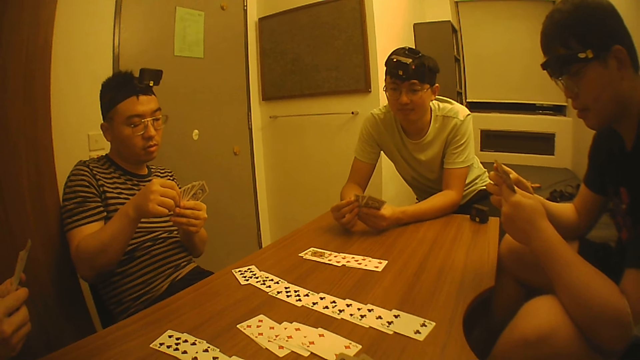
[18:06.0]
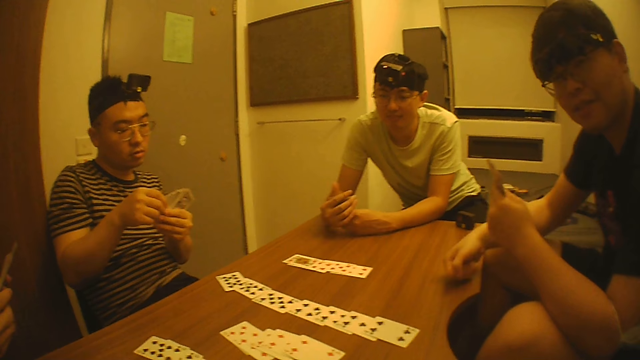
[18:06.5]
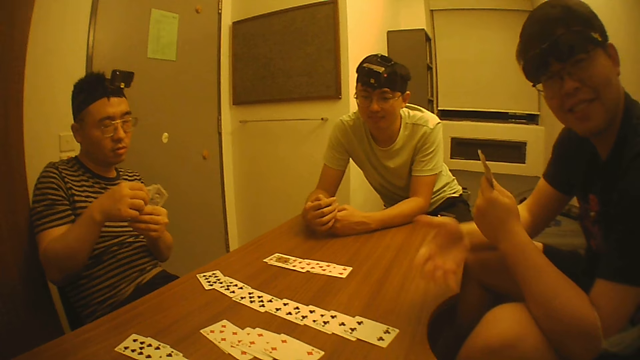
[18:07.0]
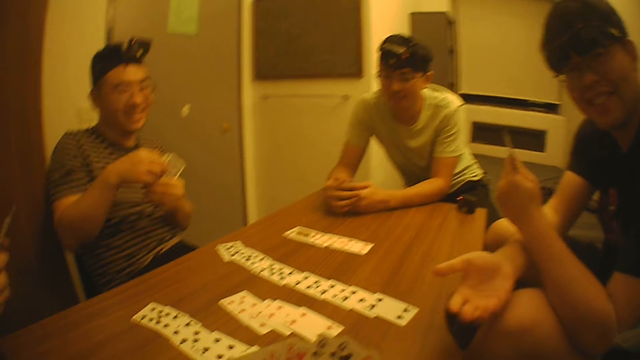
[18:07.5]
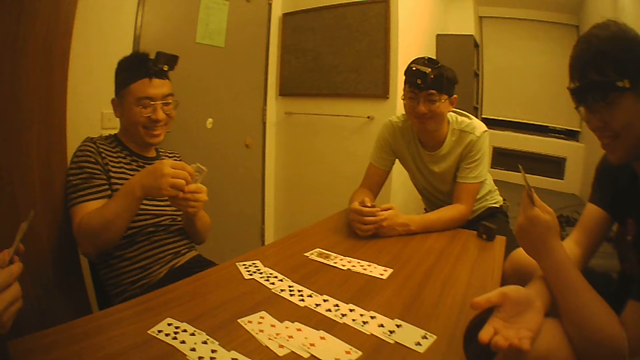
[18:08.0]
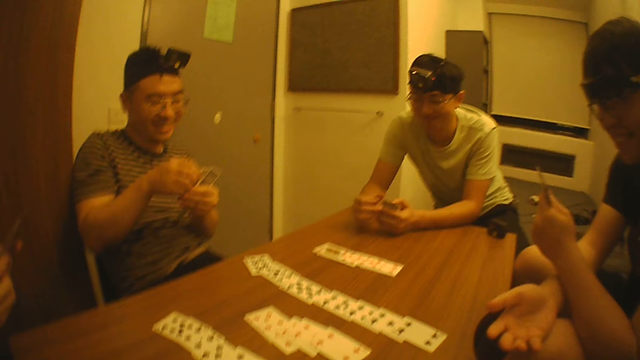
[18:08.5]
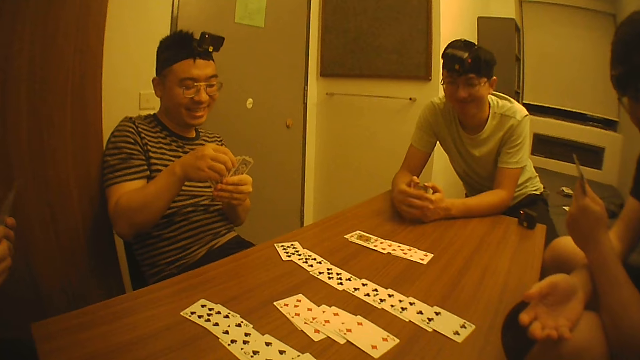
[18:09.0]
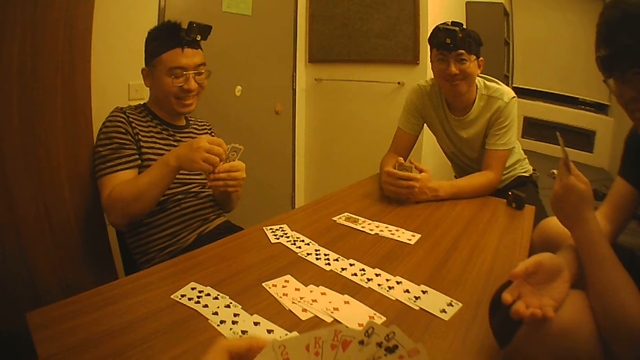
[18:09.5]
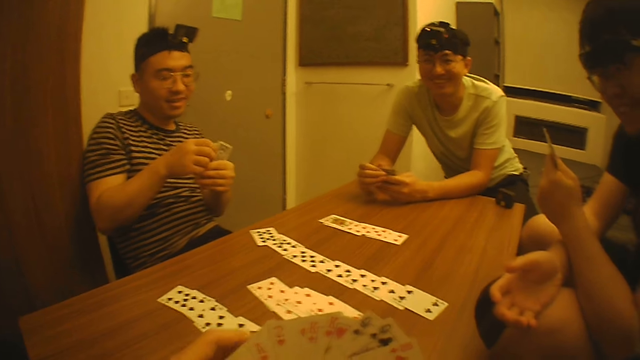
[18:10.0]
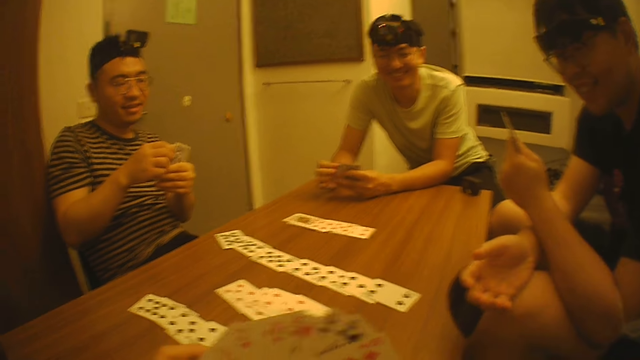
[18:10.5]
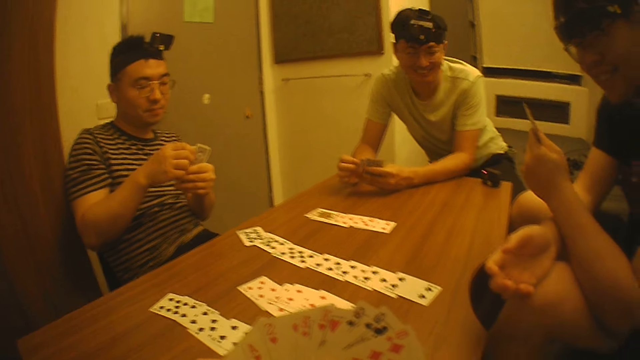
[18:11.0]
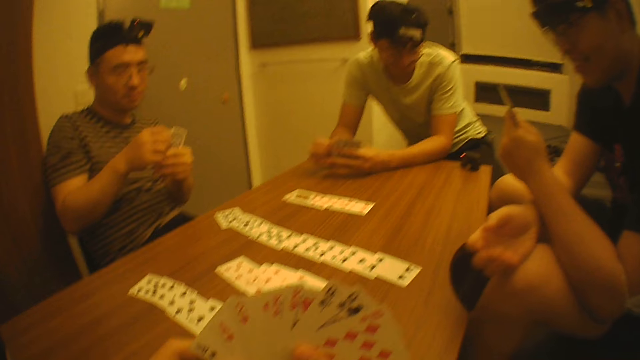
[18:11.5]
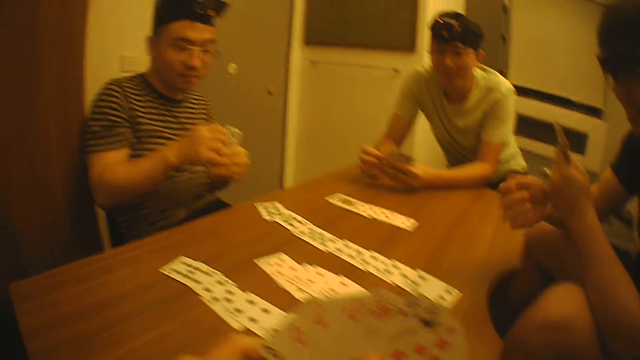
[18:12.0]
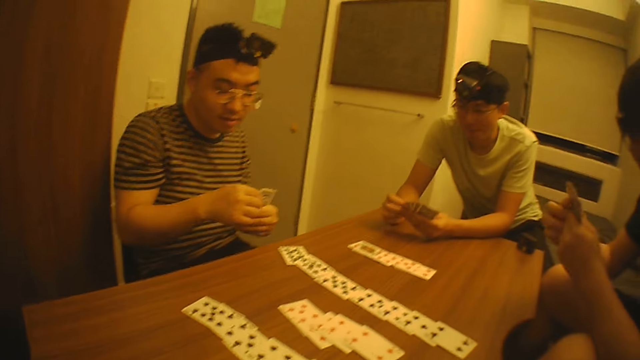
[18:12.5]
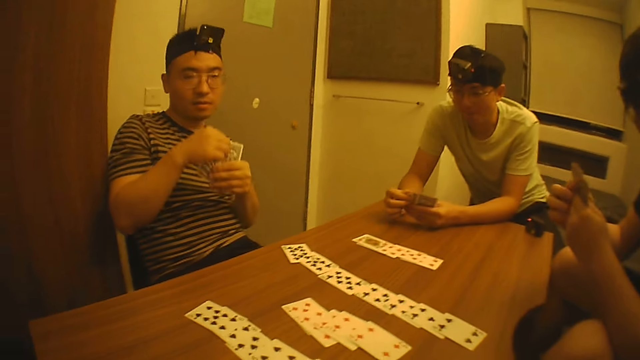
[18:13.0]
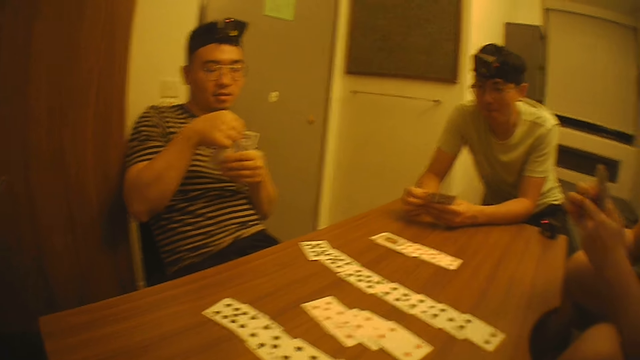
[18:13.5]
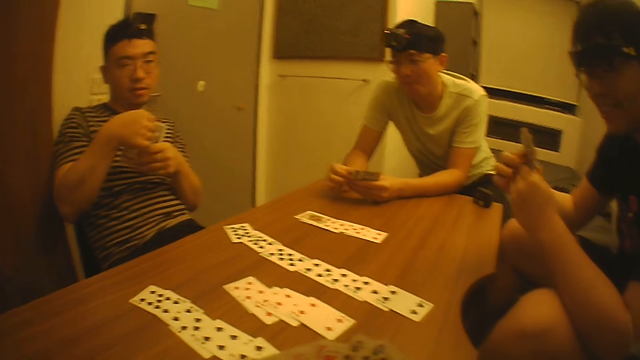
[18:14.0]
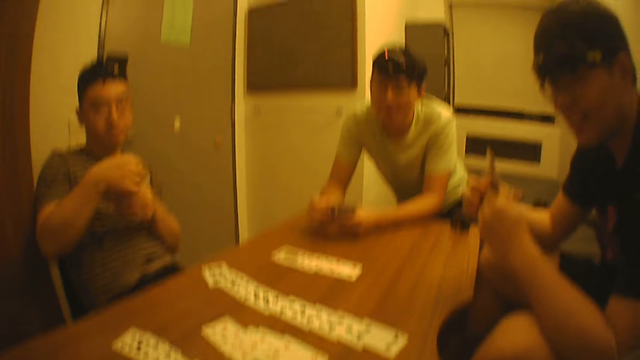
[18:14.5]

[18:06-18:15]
A man interacts with the camera wearer. The man does a hand gesture.

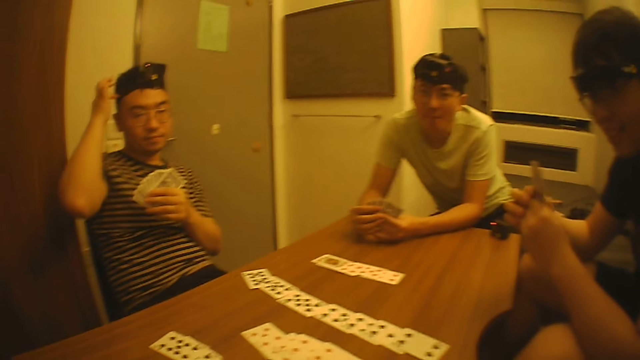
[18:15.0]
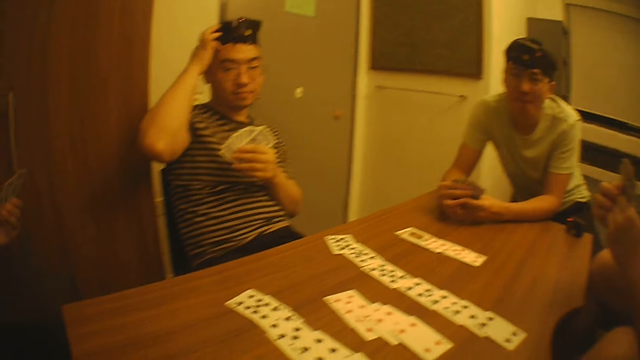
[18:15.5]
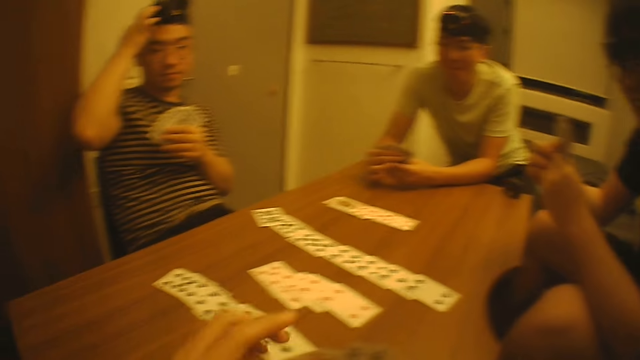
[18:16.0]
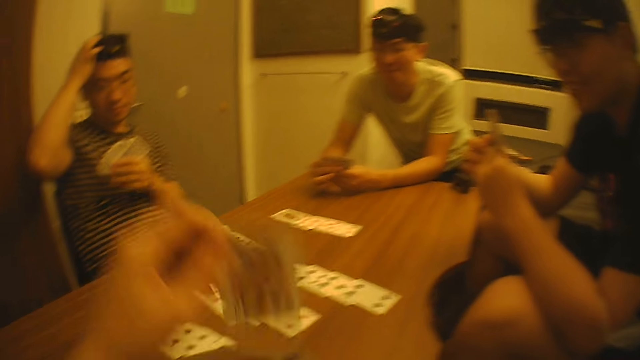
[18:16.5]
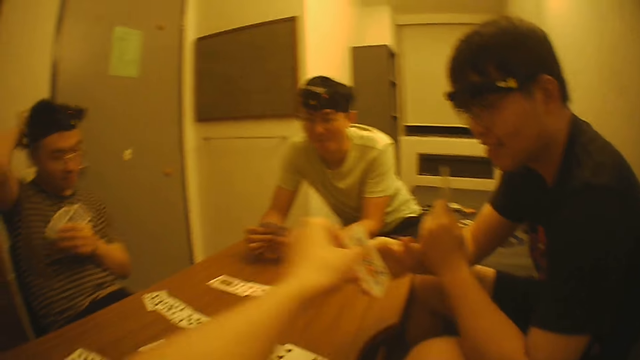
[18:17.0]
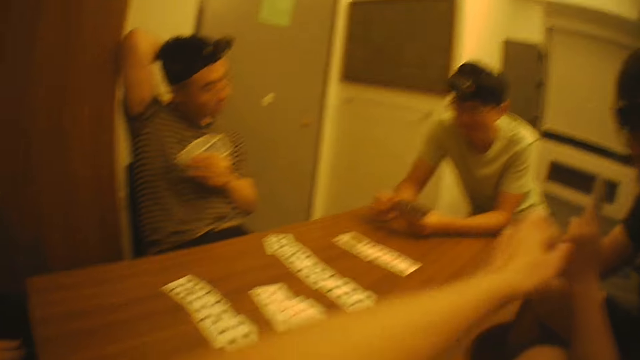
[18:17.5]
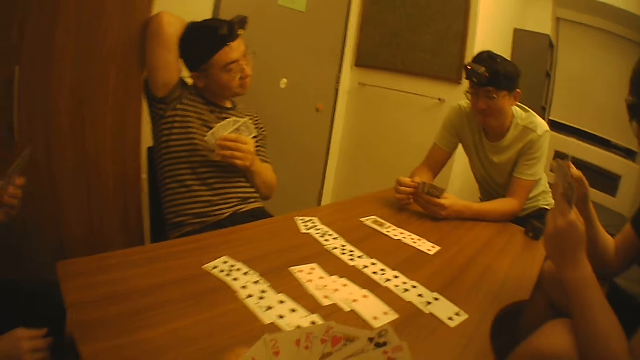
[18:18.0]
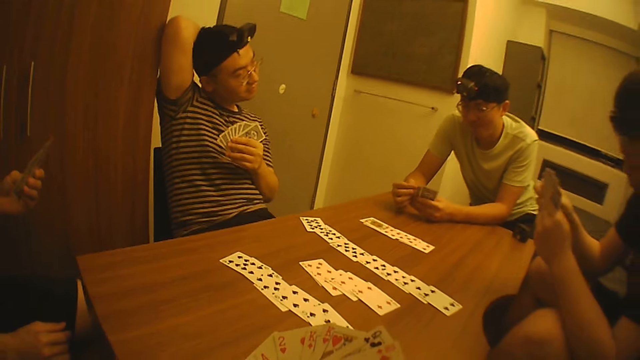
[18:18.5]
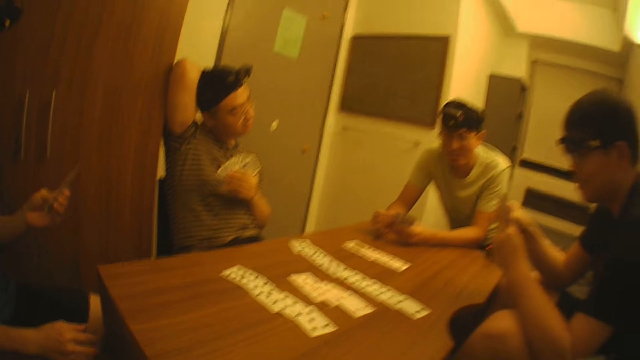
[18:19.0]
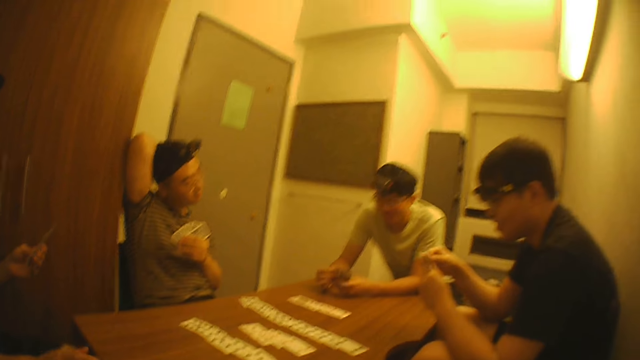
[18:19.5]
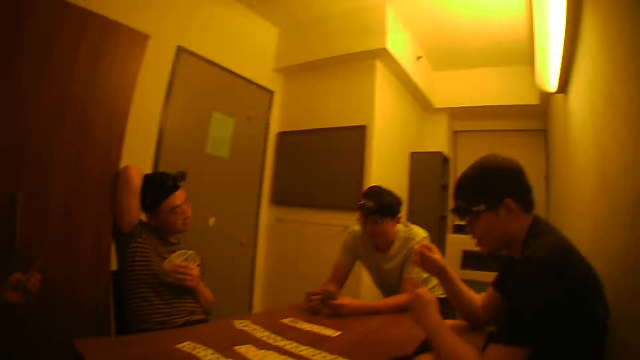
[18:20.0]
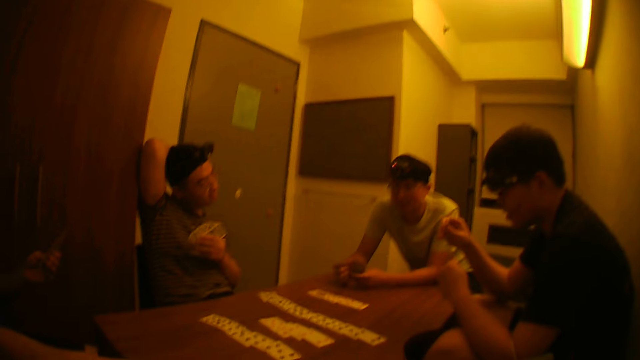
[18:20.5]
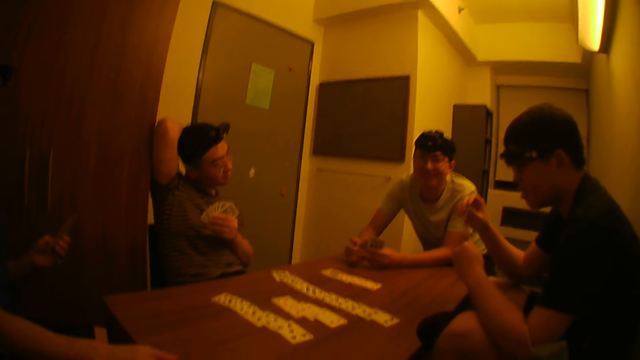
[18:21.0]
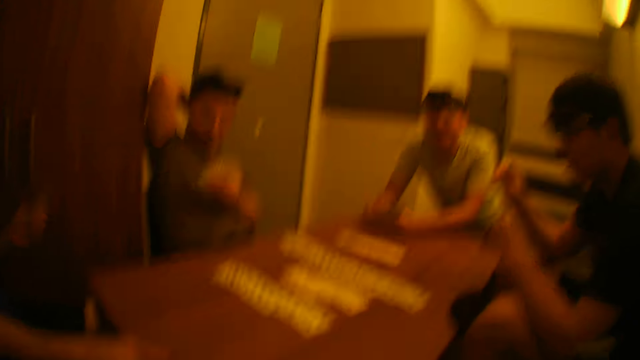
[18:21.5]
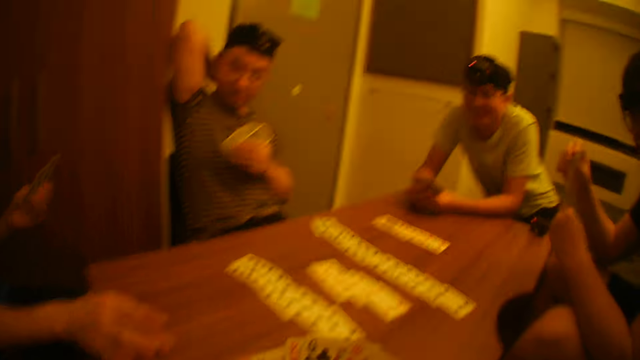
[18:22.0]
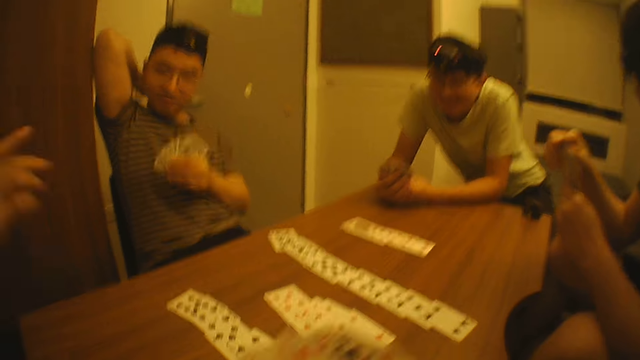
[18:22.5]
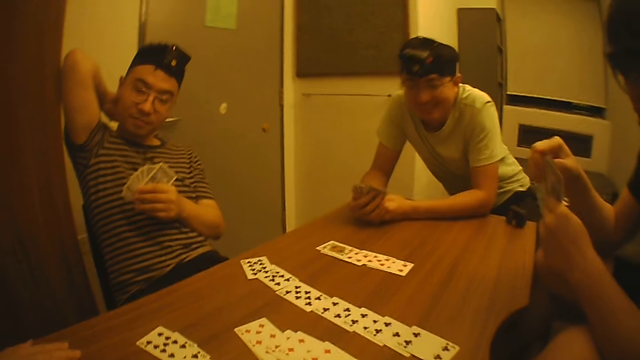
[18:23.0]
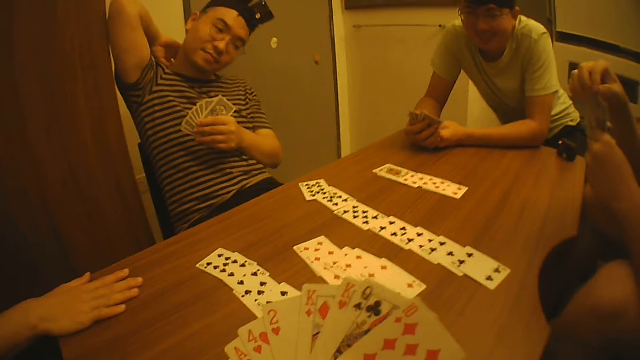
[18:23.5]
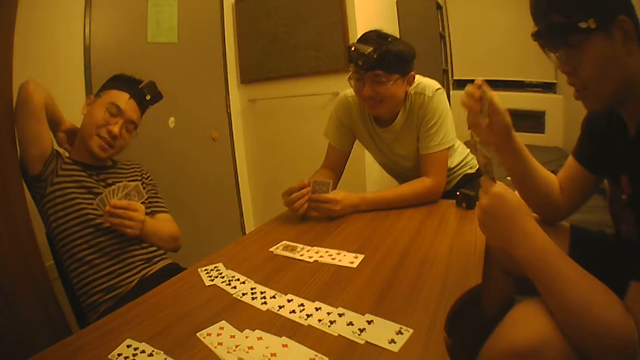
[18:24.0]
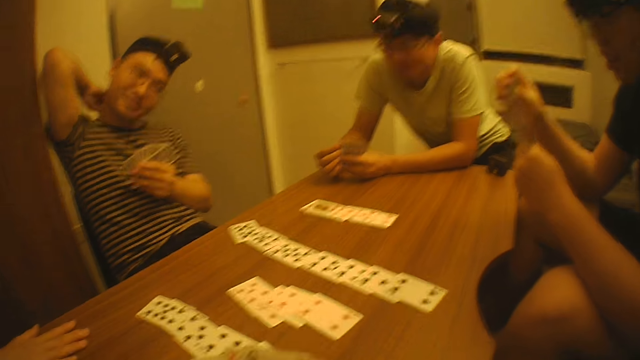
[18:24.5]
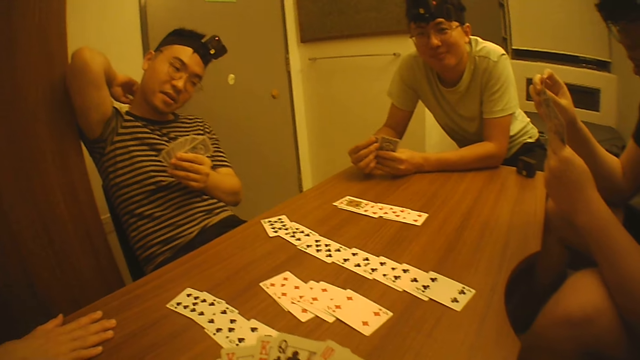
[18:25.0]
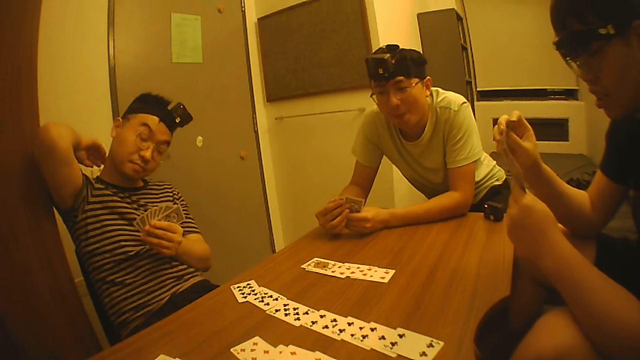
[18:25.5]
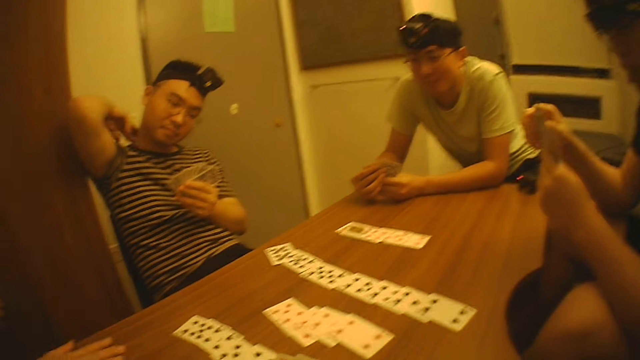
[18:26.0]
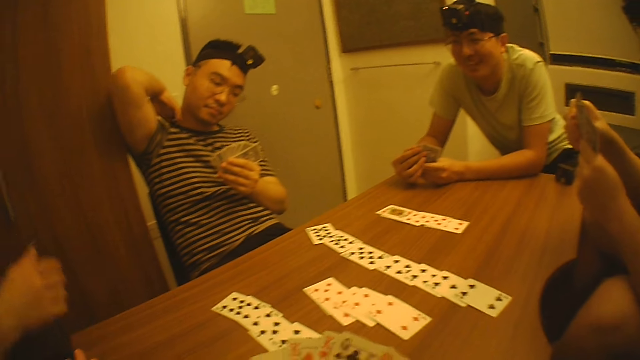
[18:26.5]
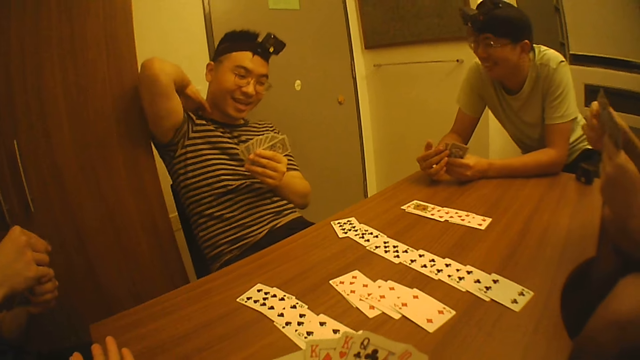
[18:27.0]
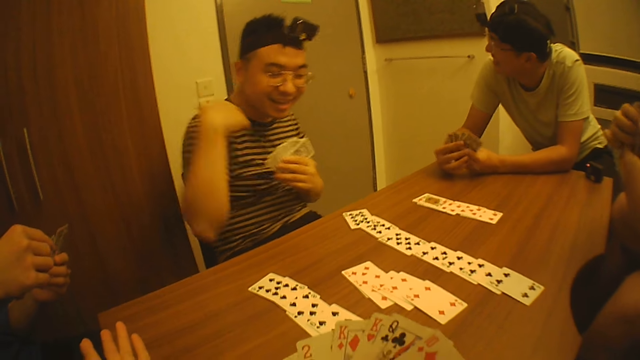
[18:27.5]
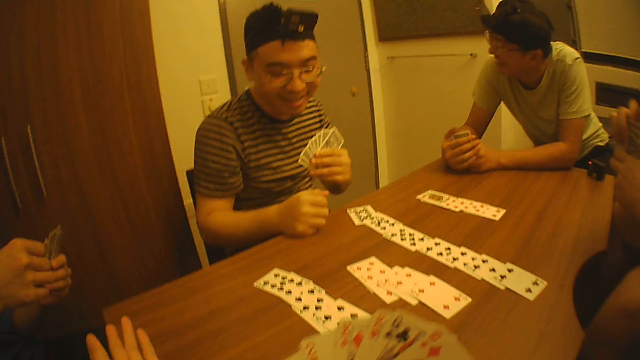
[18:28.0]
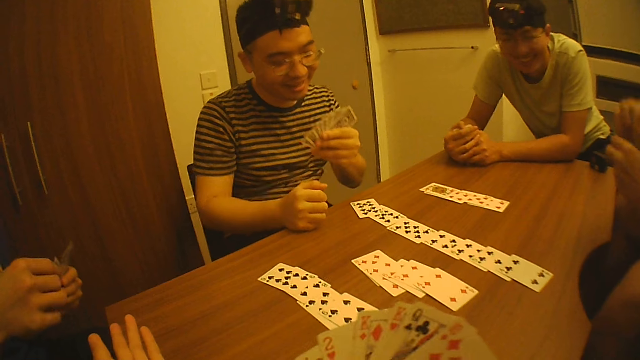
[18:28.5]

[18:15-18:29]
A man scratches the head with his right hand. The camera wearer takes a card from his right hand with his left hand. He passes the card to another man with his left hand. He moves the left hand. Another man pulls a card with his right hand. The first man scratches the neck with his right hand.
